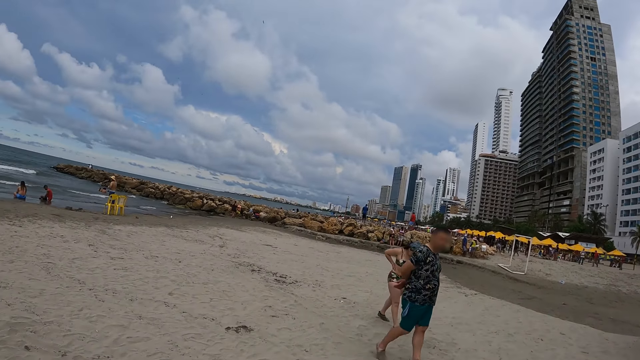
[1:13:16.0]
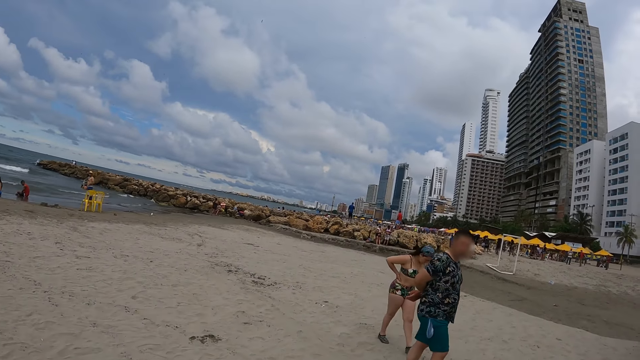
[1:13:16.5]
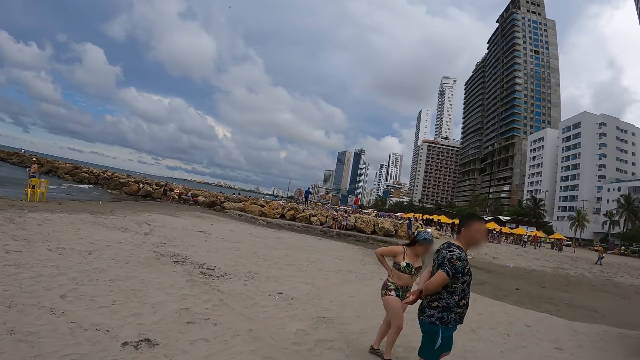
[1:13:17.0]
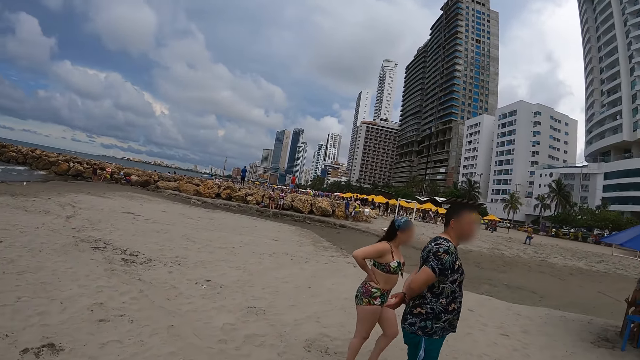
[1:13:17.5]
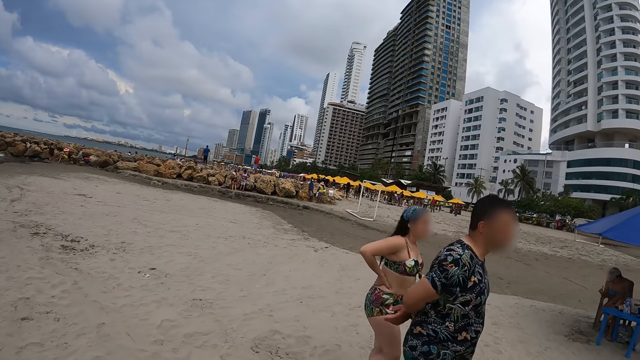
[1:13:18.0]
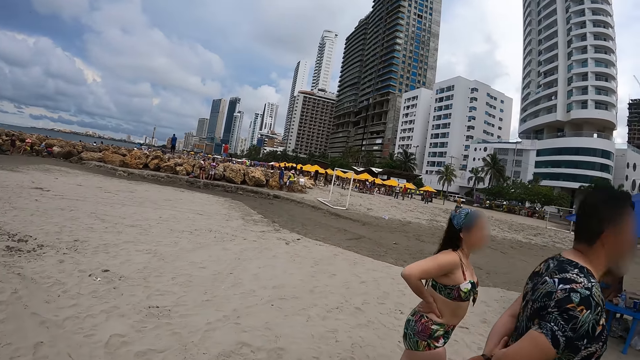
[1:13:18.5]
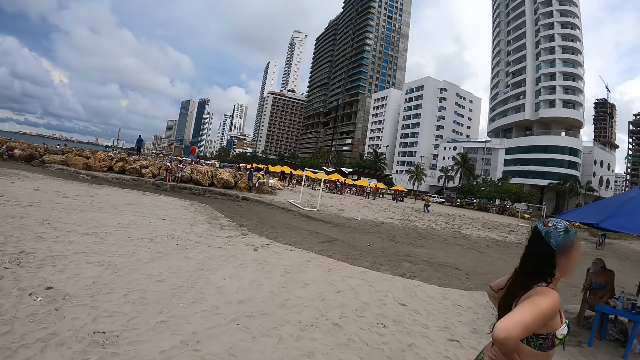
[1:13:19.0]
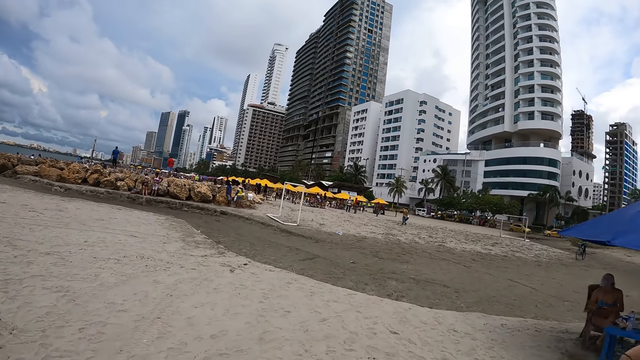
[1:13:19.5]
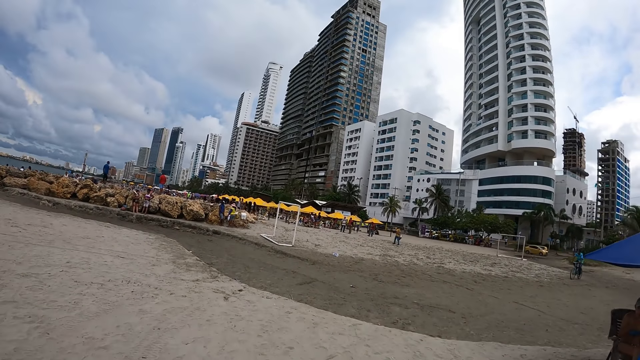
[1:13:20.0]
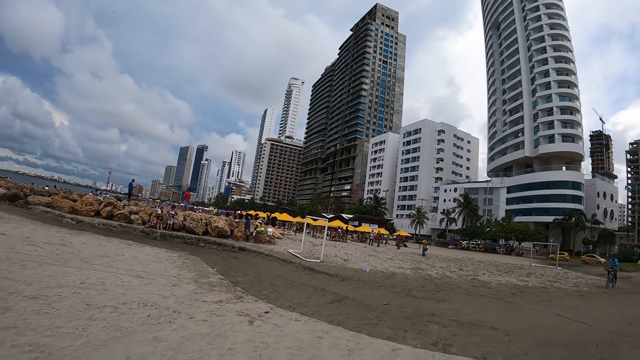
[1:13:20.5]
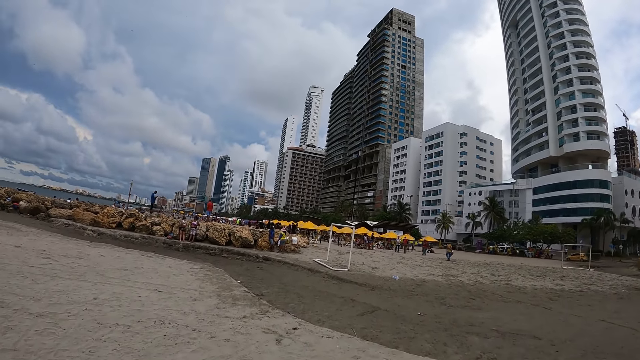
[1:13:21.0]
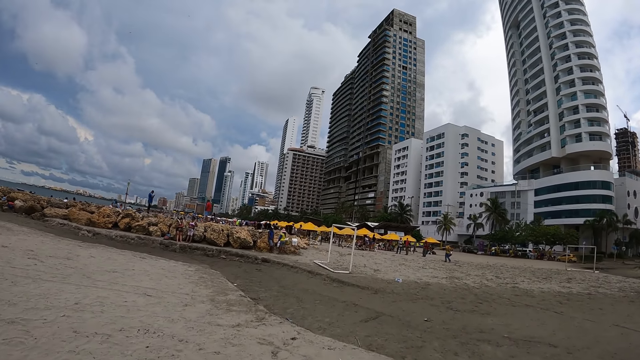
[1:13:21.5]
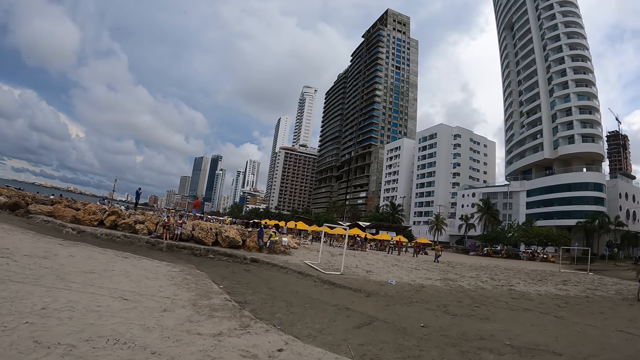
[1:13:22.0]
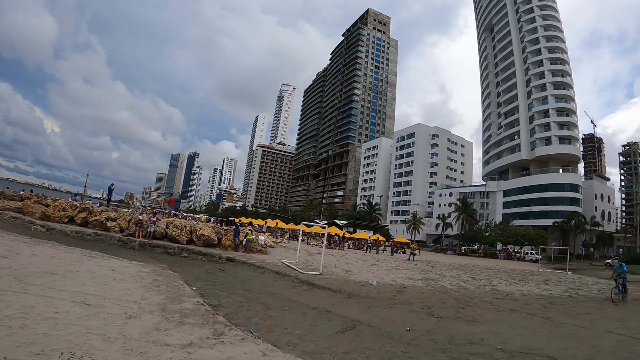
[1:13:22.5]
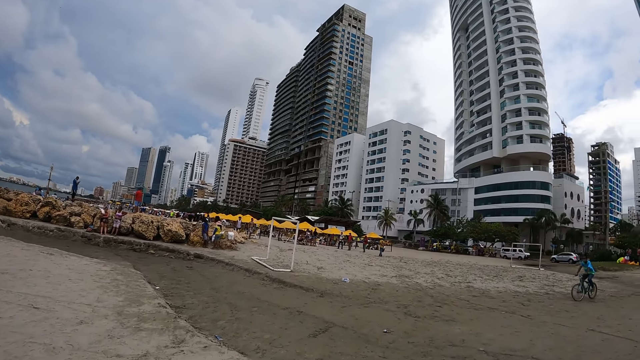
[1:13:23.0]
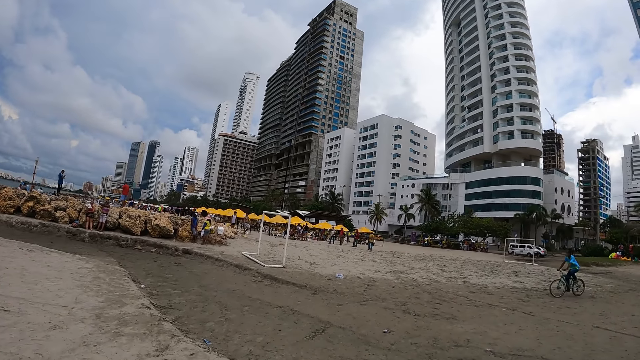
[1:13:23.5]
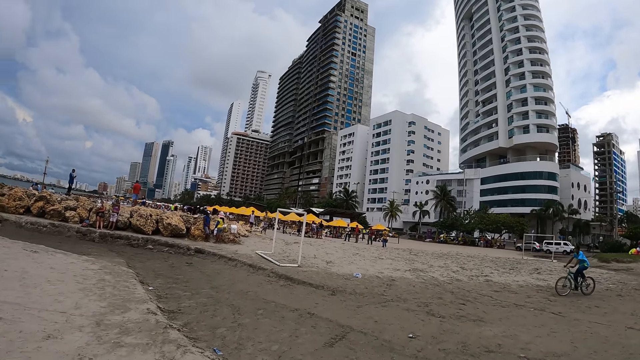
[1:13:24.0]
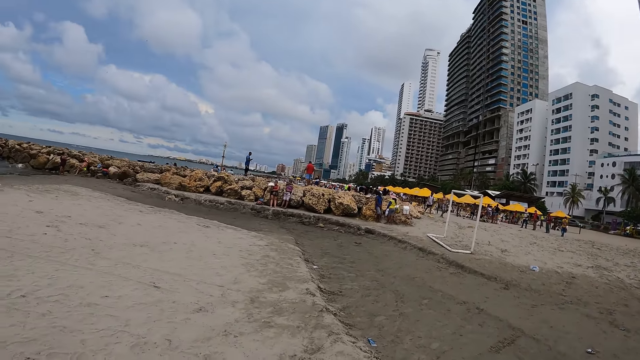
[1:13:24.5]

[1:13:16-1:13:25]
The camera wearer looks at the narrow end of the beach. They look at swimmers walking to the seats area. They look at buildings. They look at a cyclist.

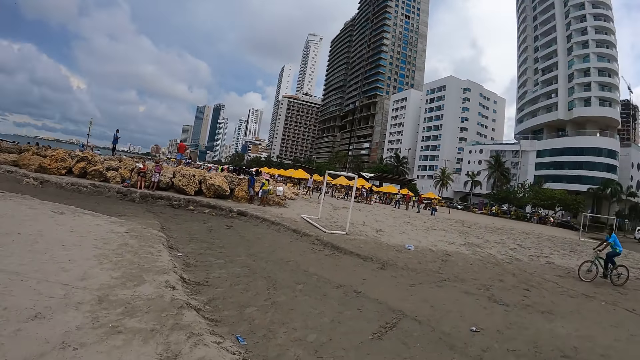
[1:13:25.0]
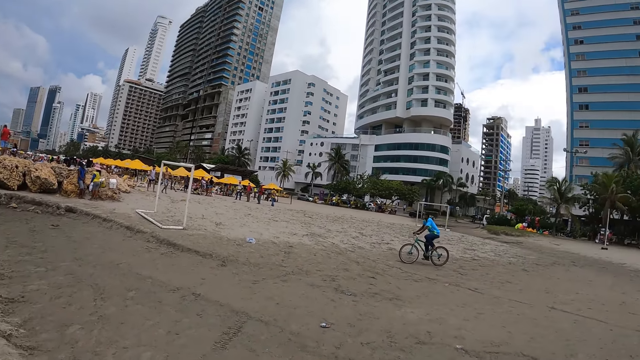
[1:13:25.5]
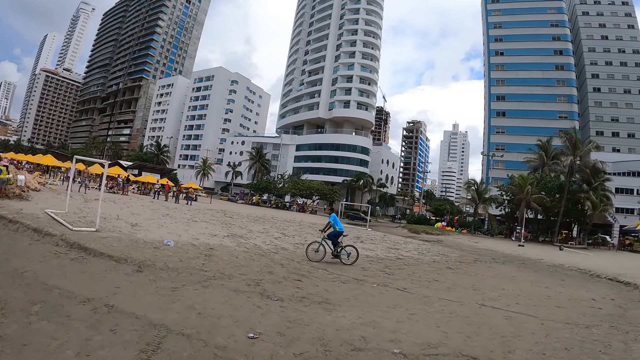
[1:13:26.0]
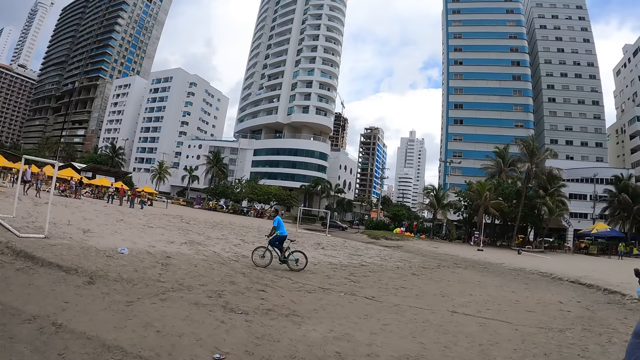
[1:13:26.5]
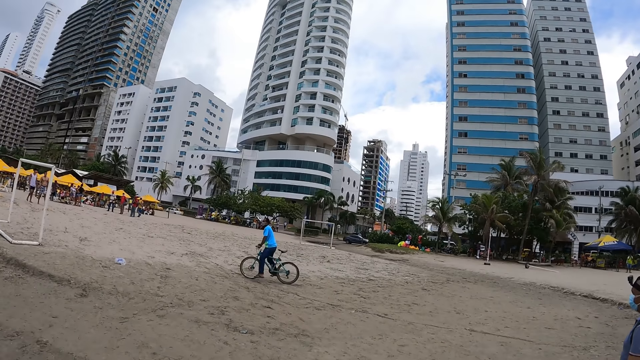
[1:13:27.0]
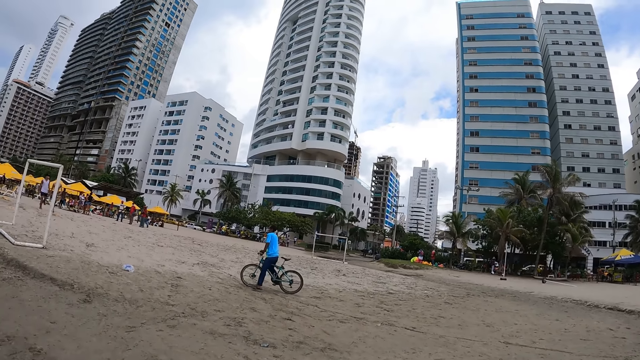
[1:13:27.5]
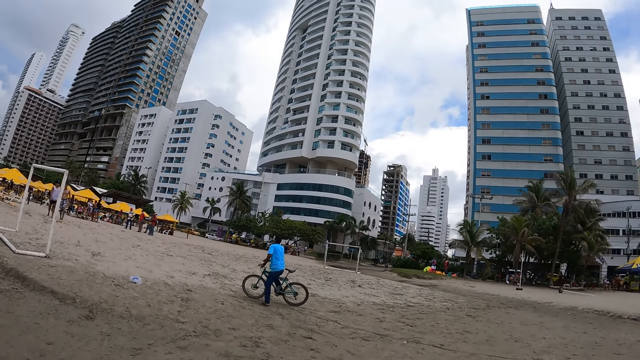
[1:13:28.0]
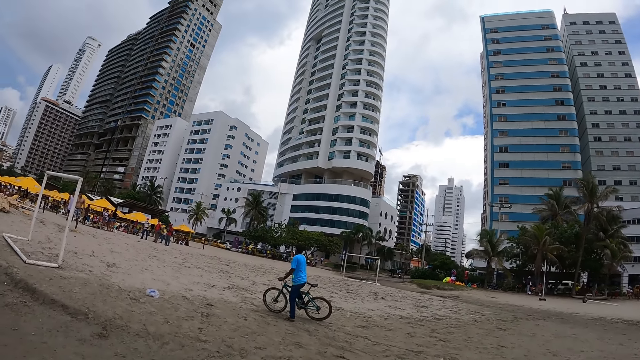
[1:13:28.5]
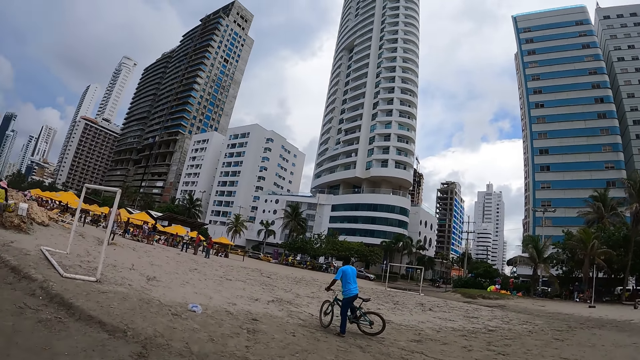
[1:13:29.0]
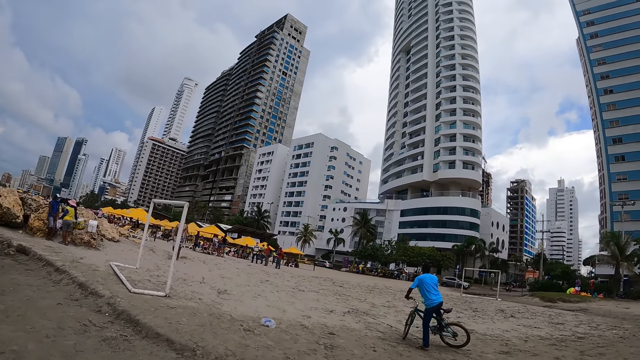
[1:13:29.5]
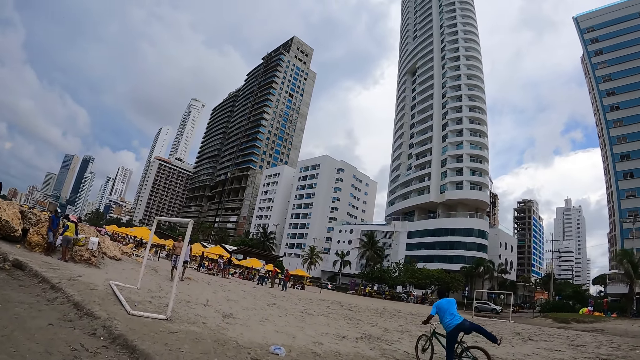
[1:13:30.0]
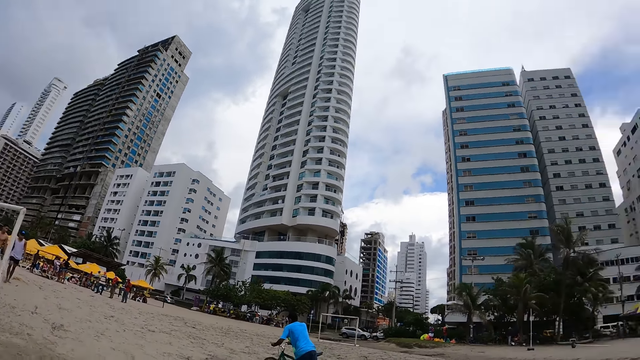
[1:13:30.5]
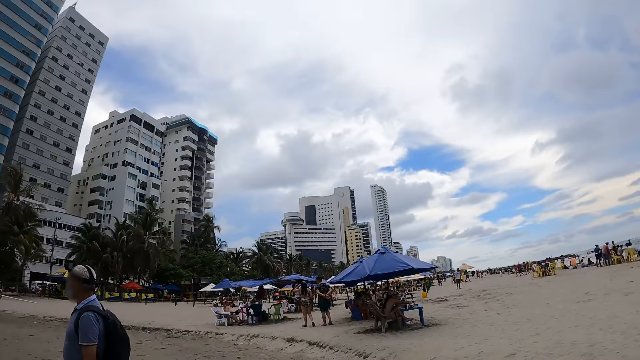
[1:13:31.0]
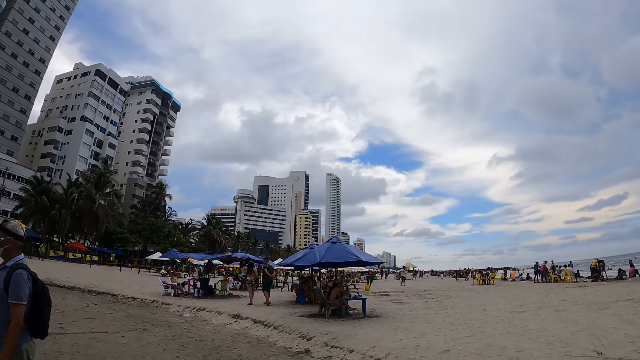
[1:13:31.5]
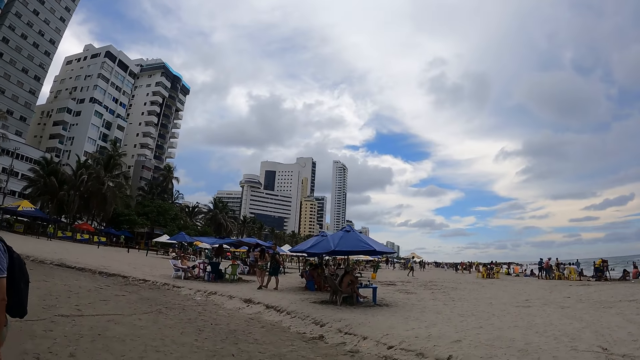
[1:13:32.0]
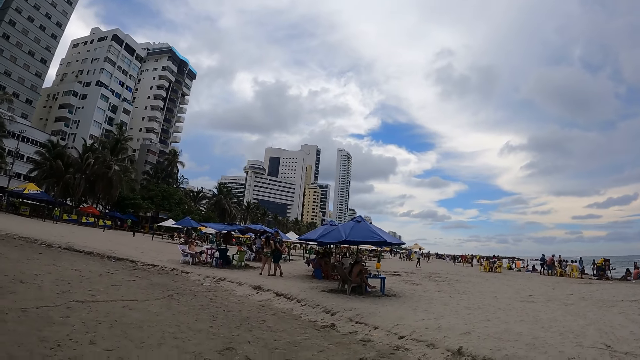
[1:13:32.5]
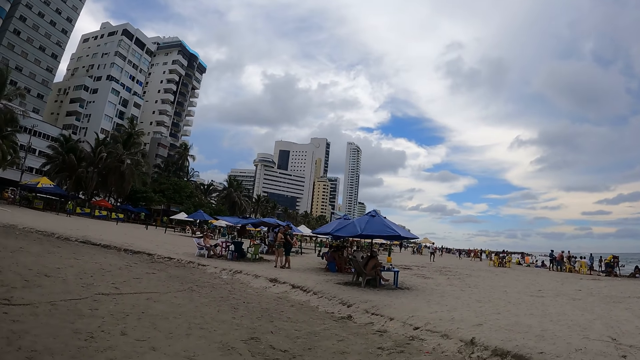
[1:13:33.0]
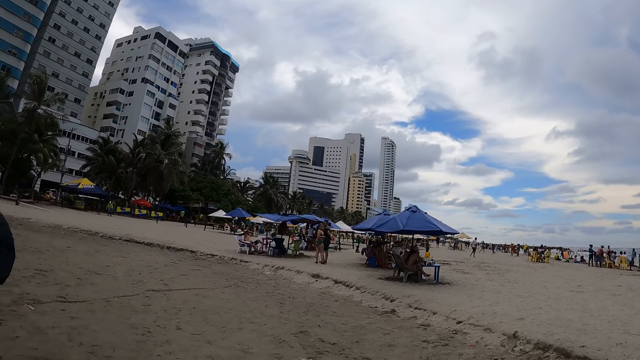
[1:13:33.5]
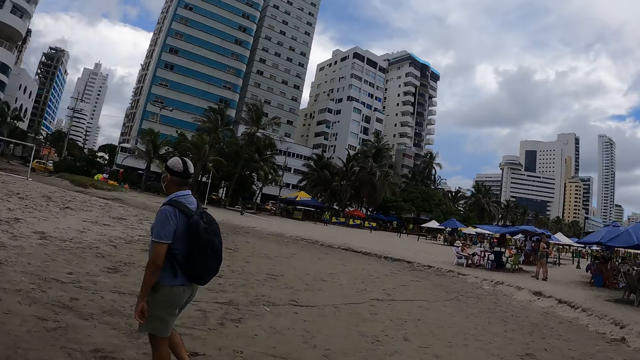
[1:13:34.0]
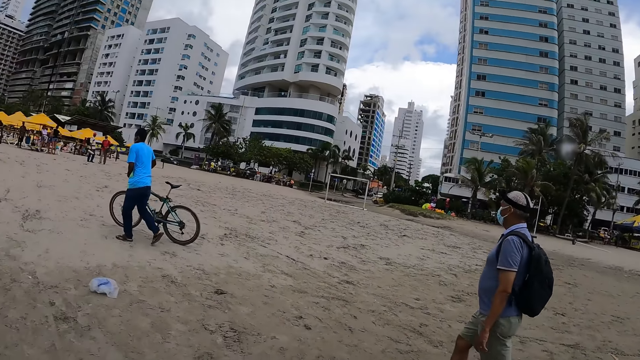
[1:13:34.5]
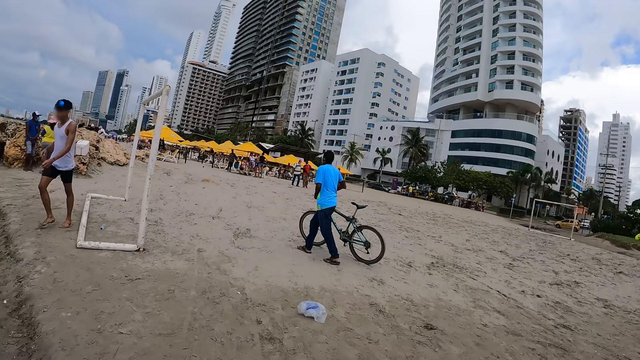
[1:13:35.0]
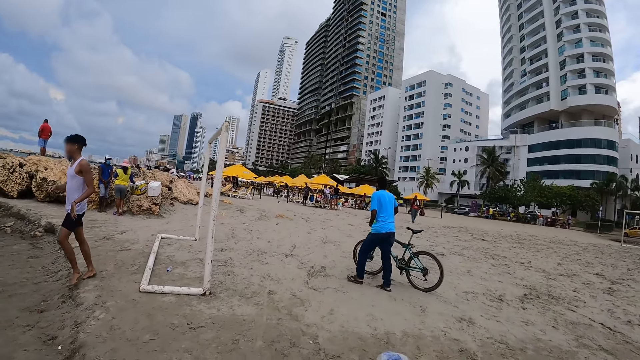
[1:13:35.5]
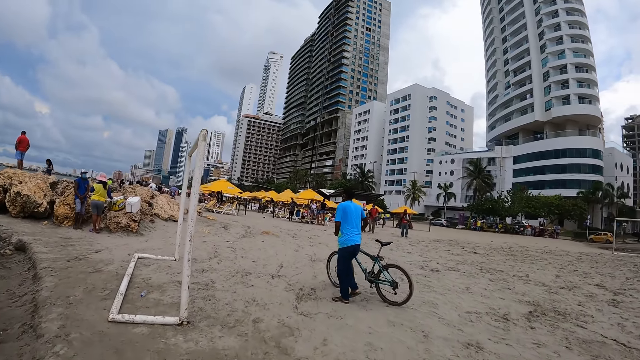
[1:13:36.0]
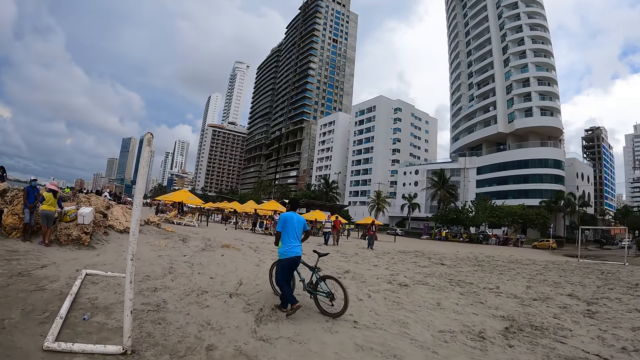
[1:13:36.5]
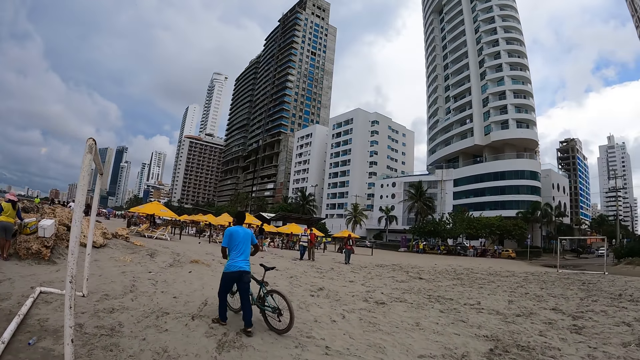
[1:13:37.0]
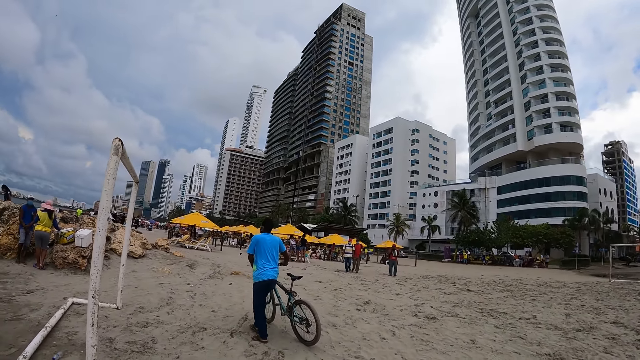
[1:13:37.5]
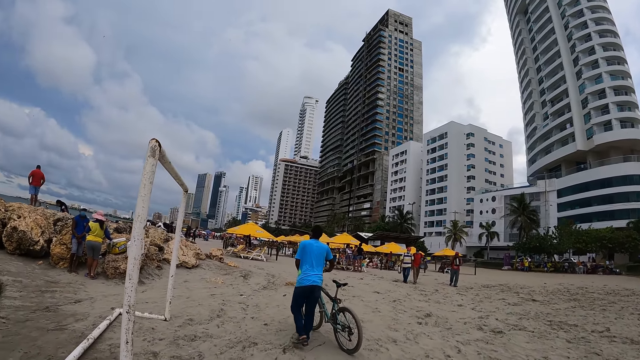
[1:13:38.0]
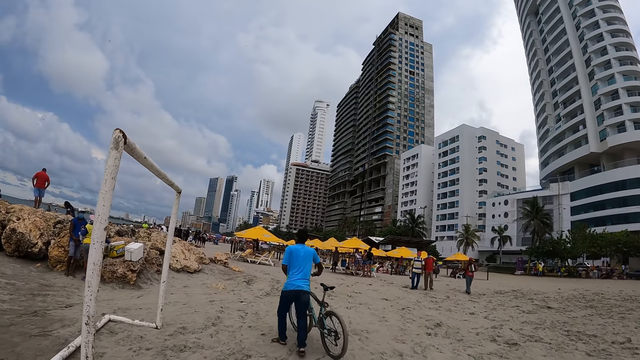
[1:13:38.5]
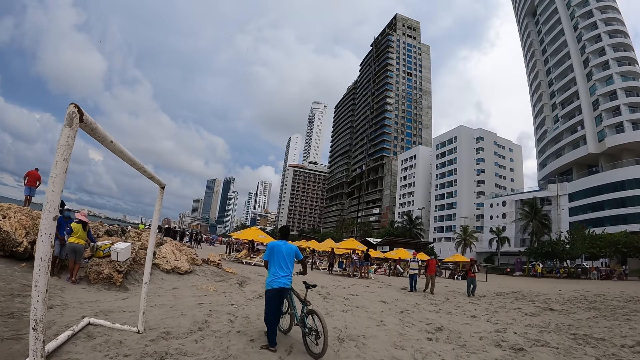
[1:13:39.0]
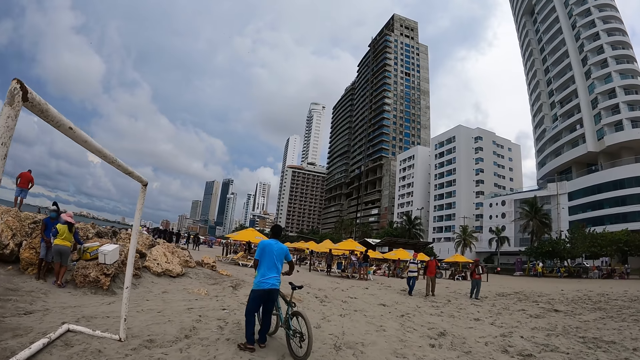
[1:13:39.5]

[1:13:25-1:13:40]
The camera wearer looks around. They look at a cyclist. They look at a man. They look at a goal post. They look around. They look back at the sandy beach area. They look at the man. They look at a swimmer. They walk on the sand beach towards the goal post. They look at the cyclist.
